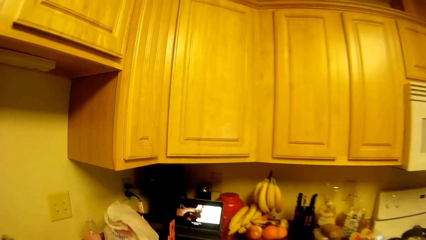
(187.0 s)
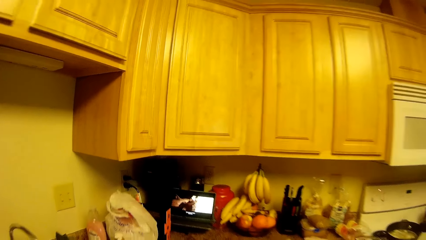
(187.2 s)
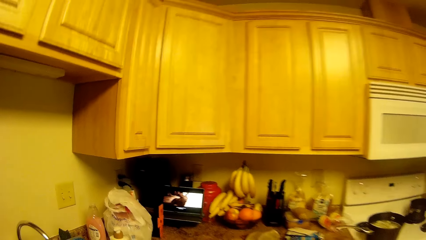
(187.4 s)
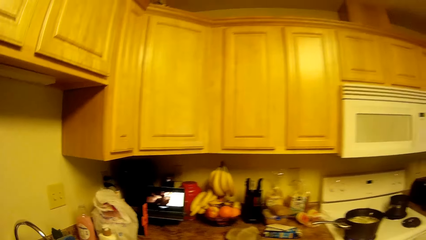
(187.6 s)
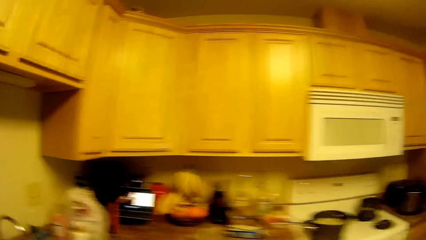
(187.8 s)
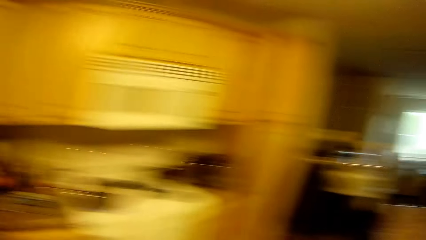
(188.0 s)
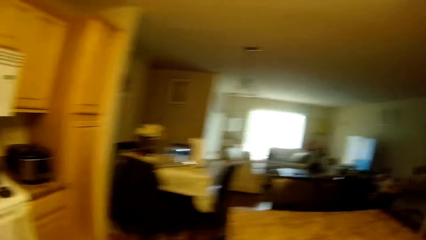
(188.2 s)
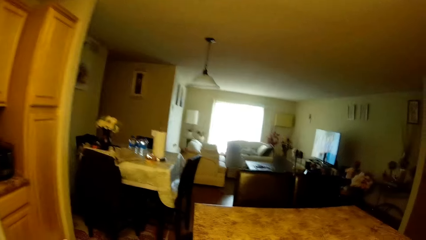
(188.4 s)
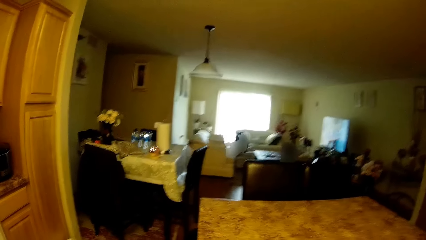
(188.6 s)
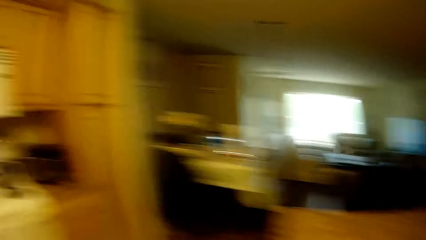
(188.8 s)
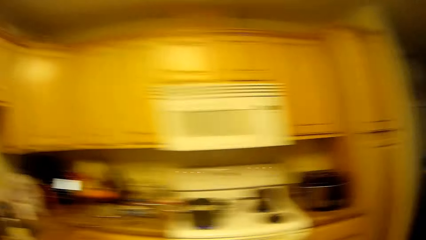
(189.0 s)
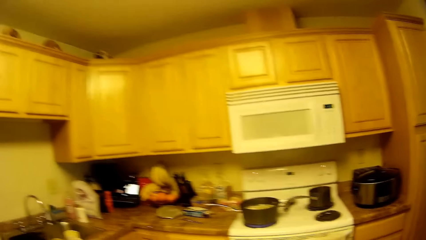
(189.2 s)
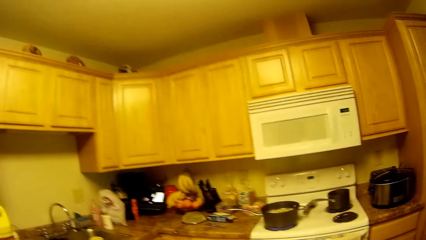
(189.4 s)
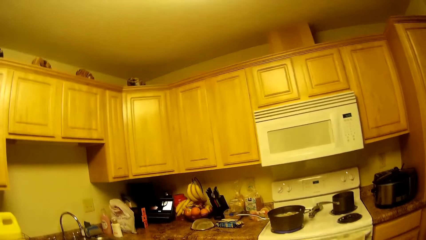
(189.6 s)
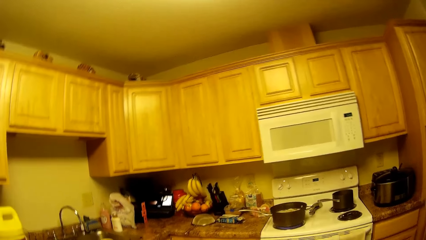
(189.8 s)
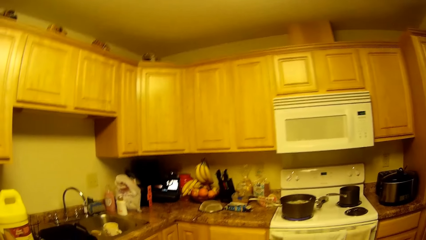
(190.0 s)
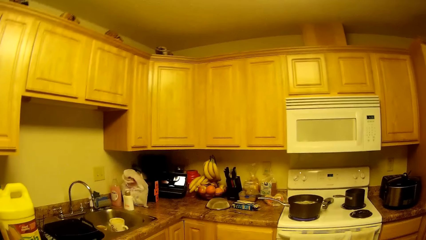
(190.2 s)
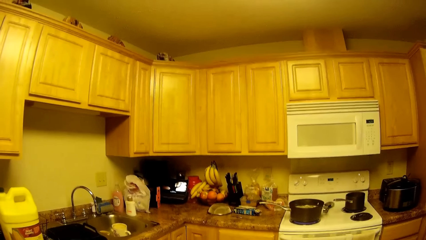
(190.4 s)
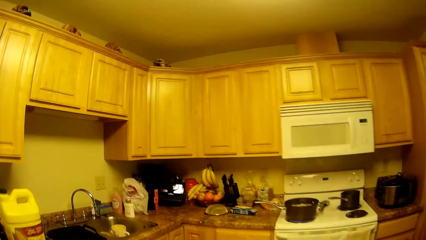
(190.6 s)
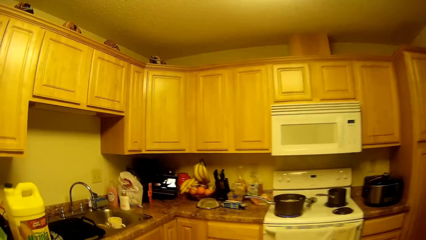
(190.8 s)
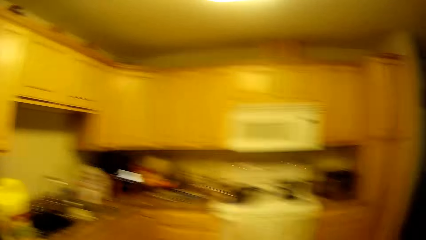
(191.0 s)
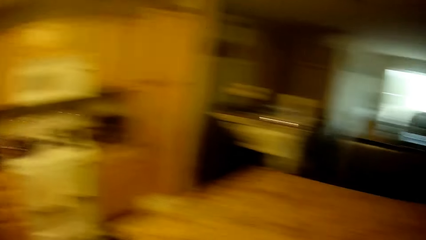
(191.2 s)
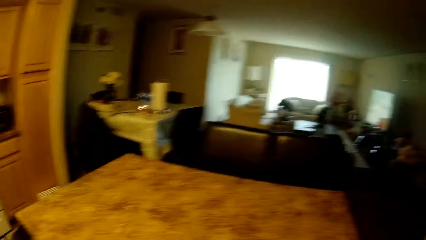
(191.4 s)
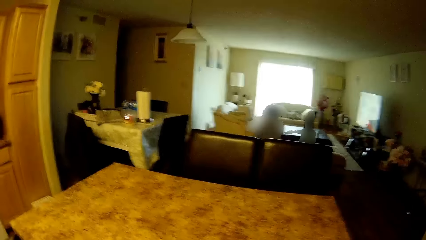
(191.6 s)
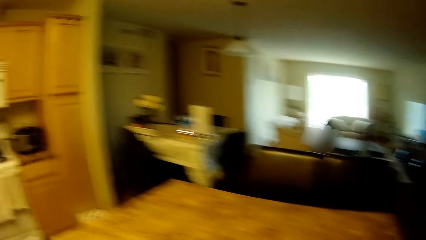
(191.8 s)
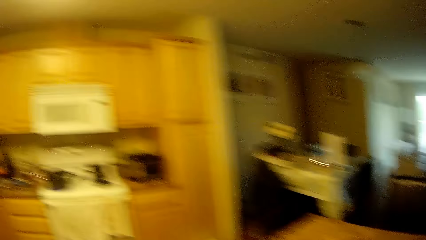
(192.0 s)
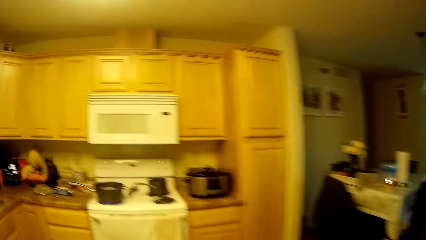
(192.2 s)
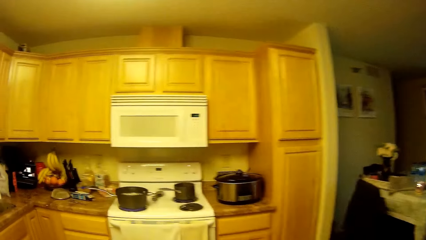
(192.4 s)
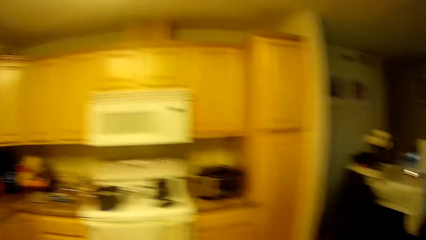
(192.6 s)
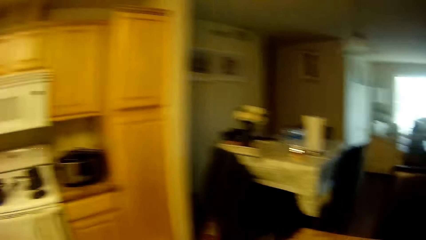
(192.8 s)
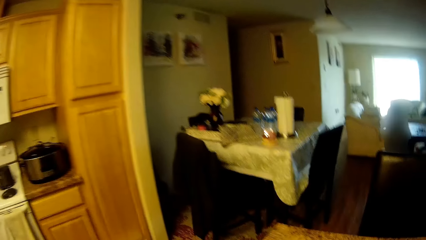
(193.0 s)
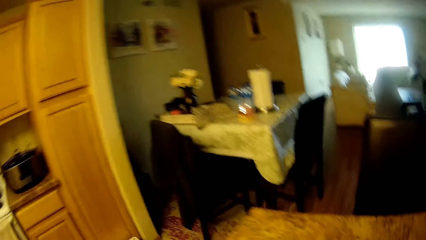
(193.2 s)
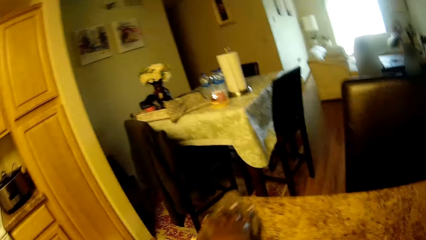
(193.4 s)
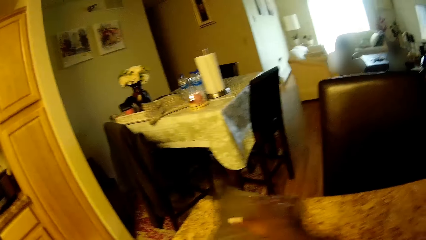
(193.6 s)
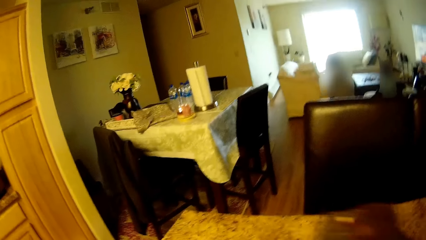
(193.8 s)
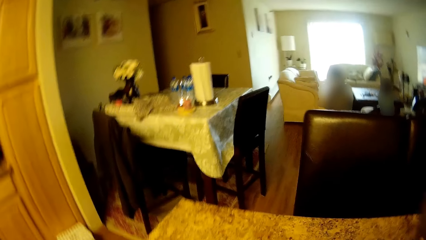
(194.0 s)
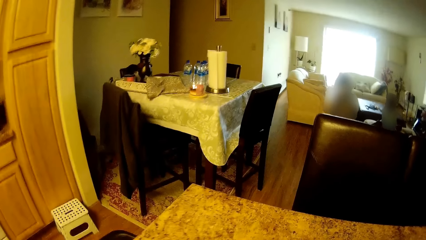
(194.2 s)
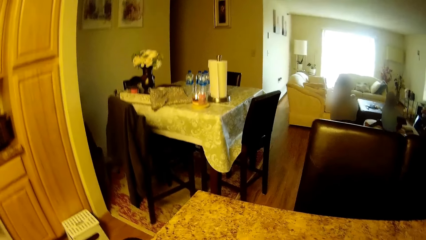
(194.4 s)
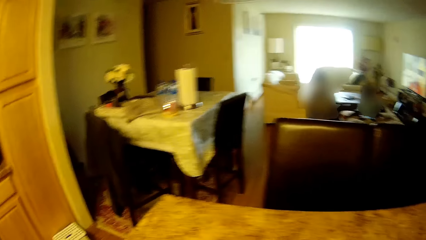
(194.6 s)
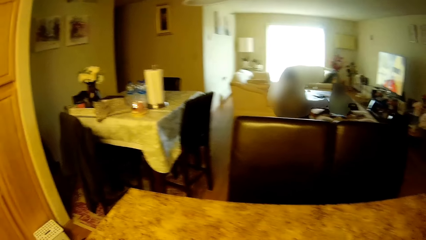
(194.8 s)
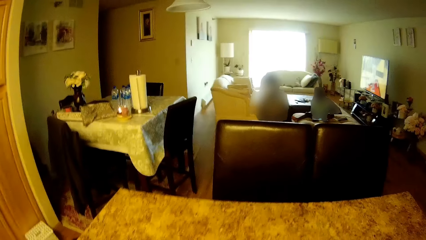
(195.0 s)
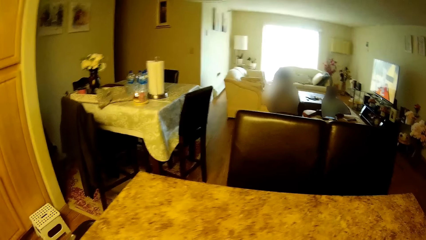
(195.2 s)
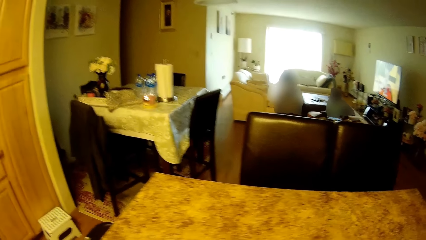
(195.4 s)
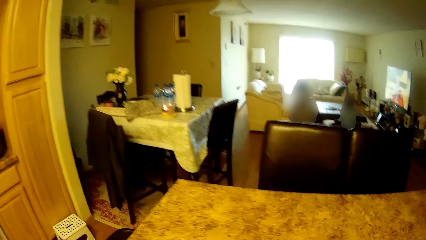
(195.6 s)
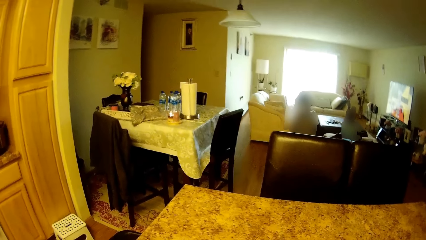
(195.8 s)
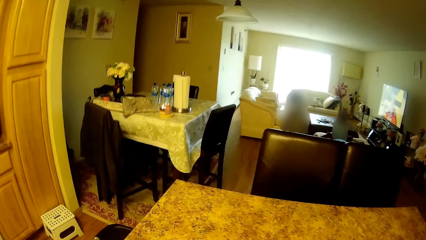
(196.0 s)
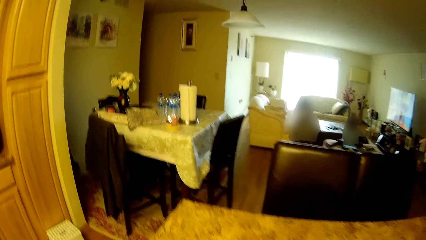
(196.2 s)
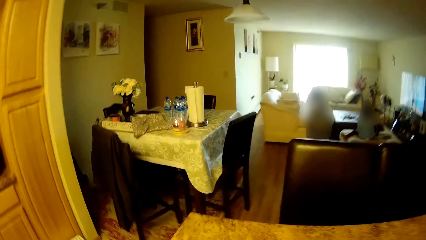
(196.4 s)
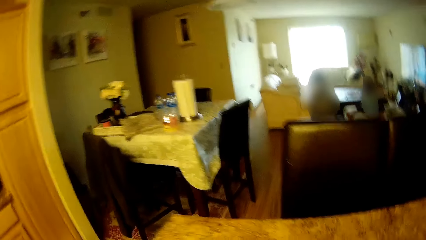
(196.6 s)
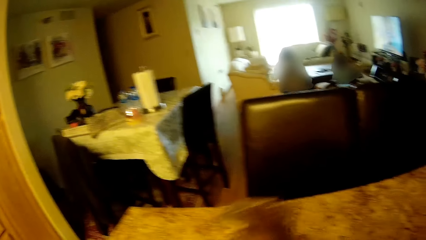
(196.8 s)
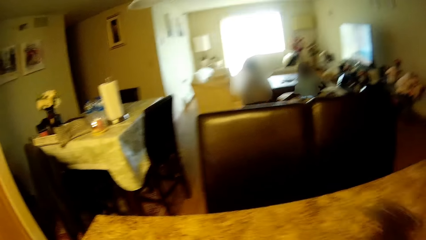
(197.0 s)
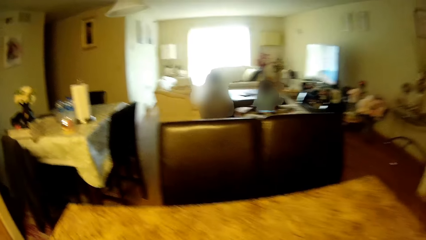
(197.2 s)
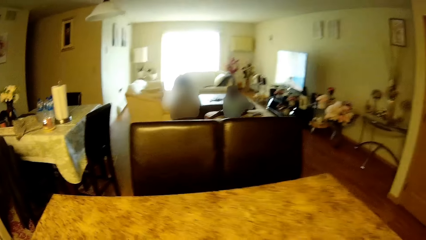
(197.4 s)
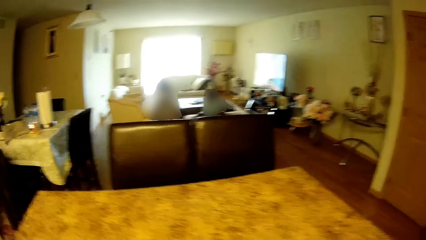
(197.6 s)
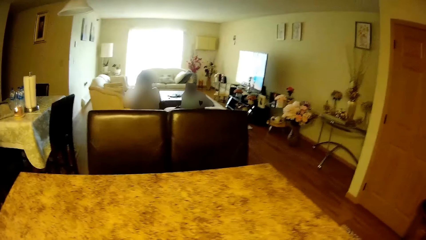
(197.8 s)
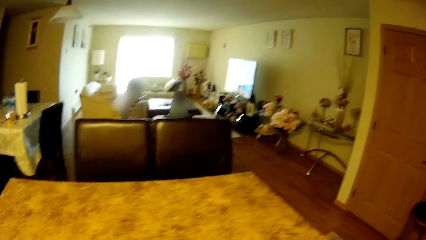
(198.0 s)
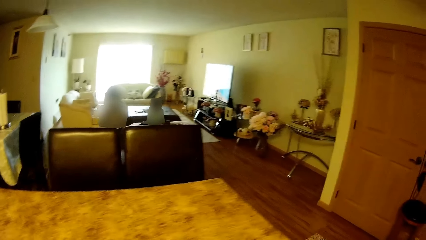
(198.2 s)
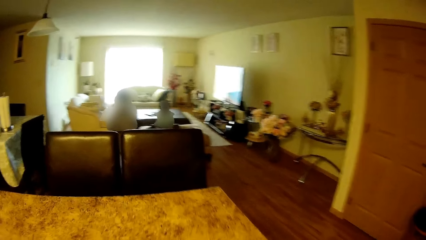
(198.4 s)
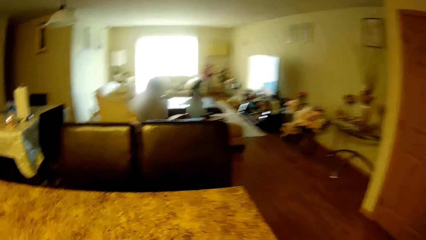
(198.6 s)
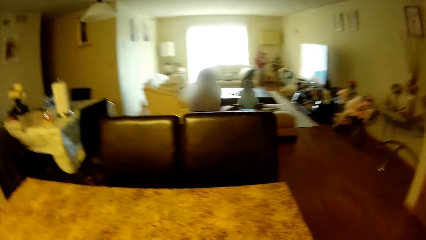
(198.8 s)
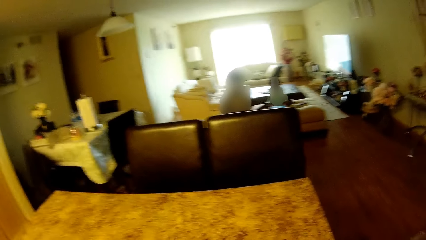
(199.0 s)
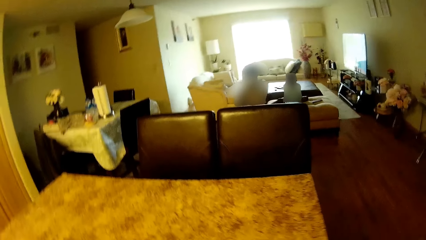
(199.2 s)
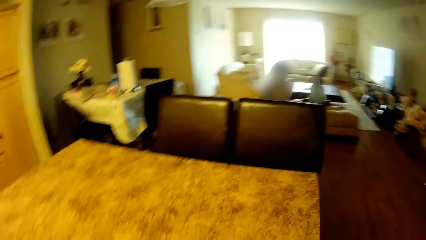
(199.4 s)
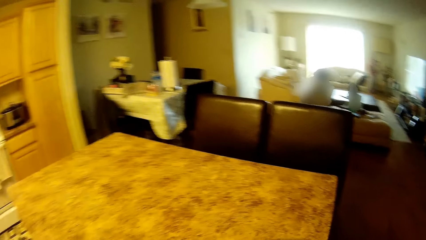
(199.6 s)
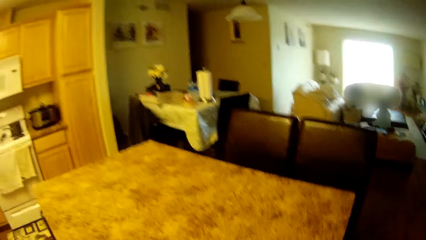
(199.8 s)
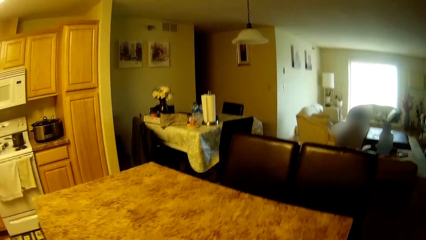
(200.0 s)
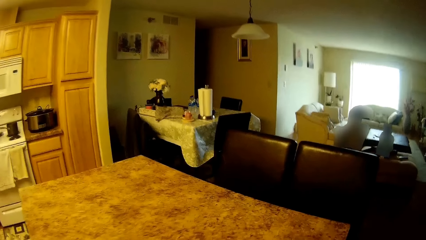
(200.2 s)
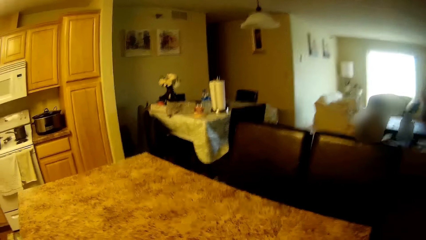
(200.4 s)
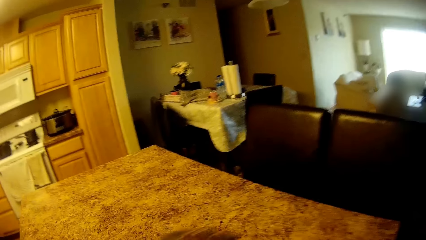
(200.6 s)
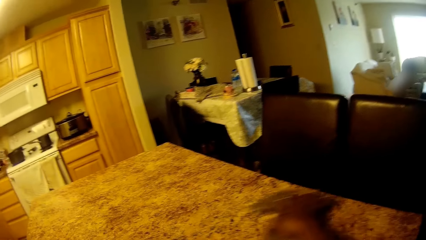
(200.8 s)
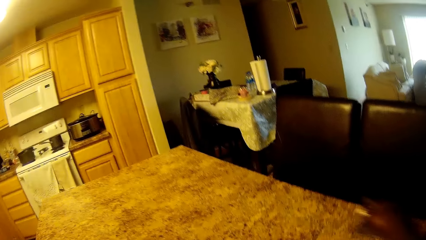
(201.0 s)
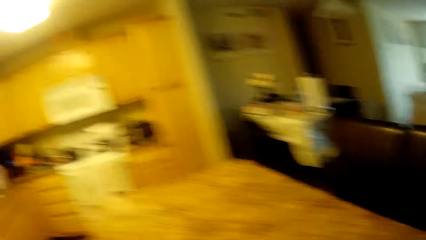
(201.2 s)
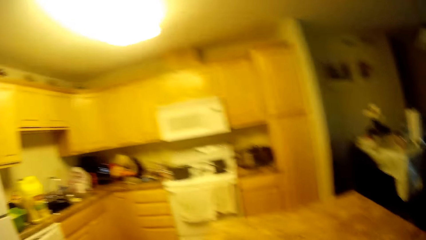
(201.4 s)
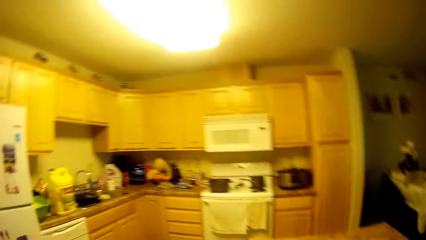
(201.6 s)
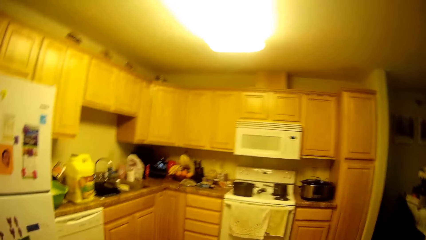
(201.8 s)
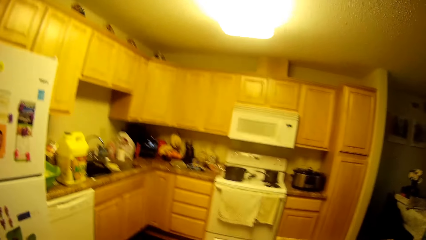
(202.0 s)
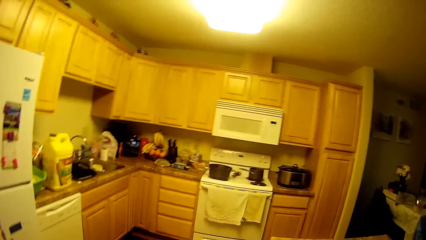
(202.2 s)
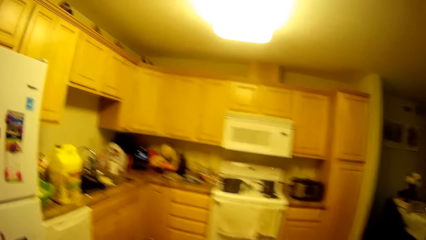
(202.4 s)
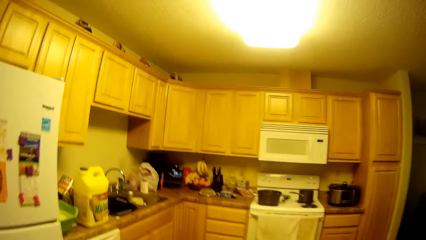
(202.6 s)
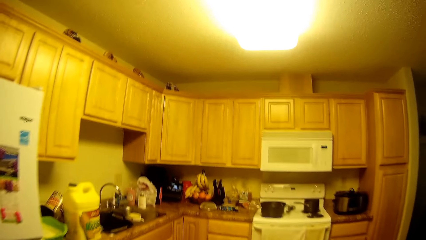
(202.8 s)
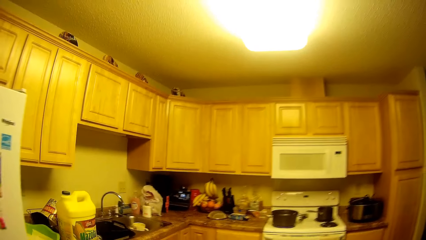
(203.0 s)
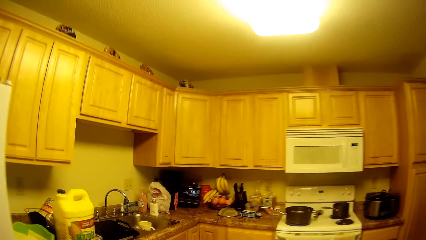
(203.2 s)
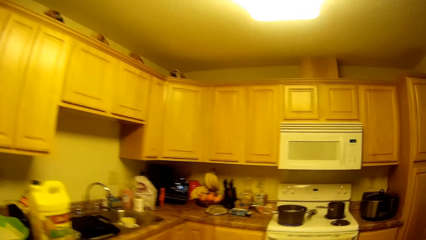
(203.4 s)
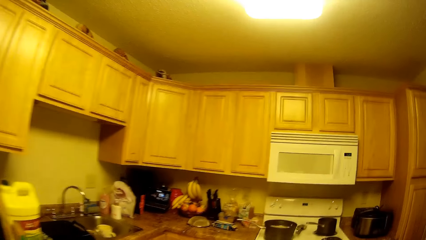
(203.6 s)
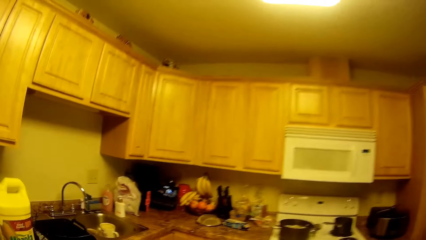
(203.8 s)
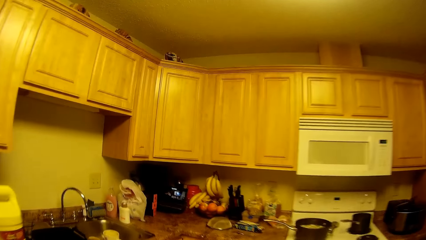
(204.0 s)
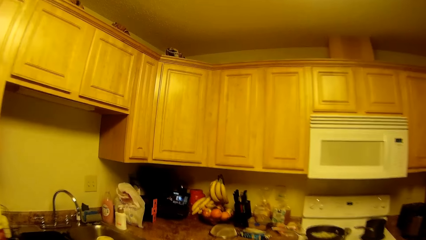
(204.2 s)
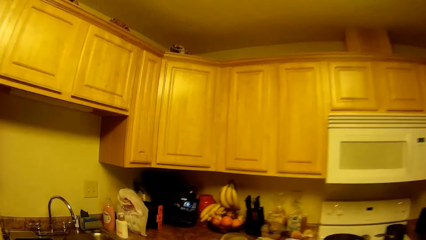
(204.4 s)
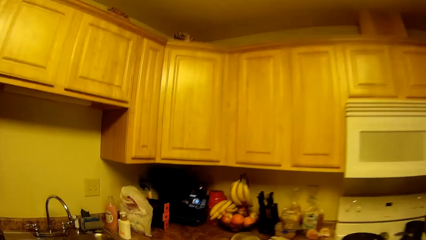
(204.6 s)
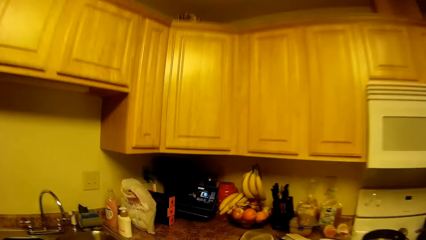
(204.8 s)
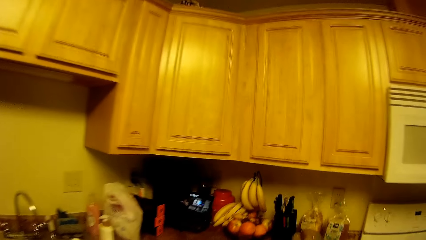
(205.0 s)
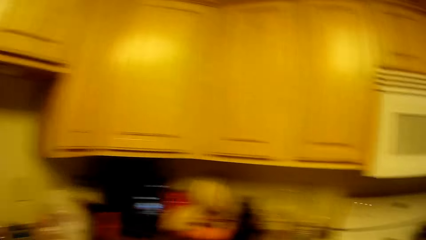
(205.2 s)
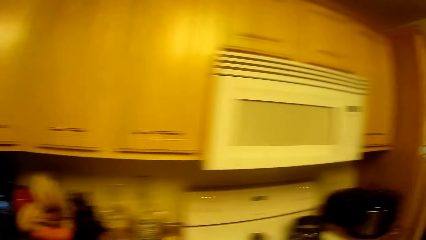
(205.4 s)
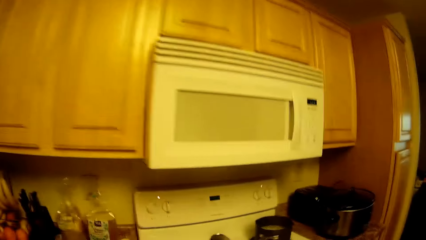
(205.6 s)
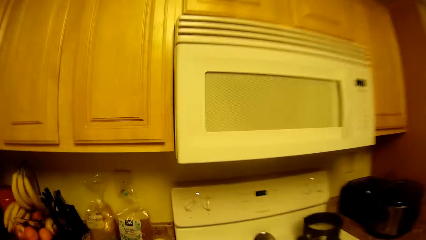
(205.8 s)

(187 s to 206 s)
The camera wearer turns around the countertop. She wipes the dining table with the napkin in her right hand. She walks towards the countertop.
